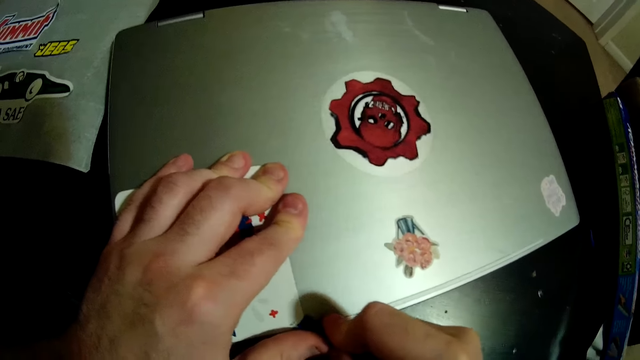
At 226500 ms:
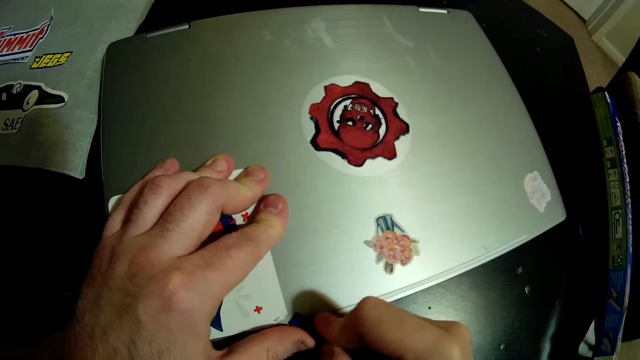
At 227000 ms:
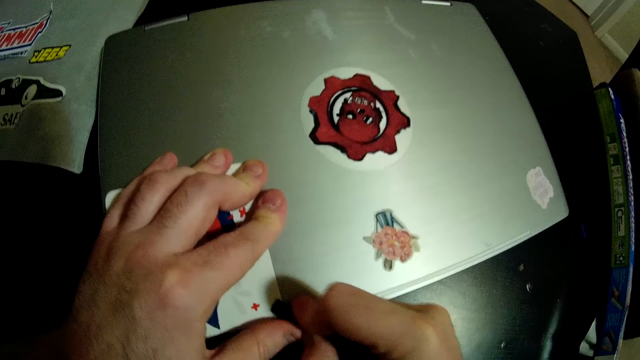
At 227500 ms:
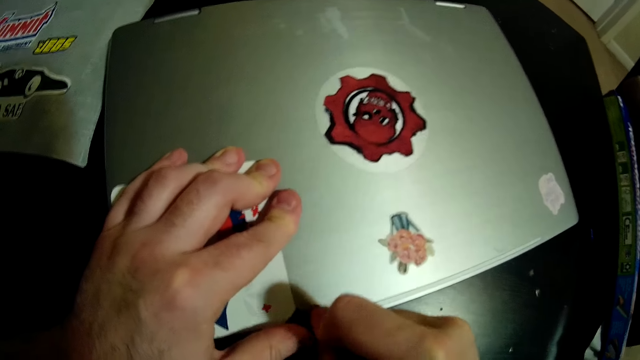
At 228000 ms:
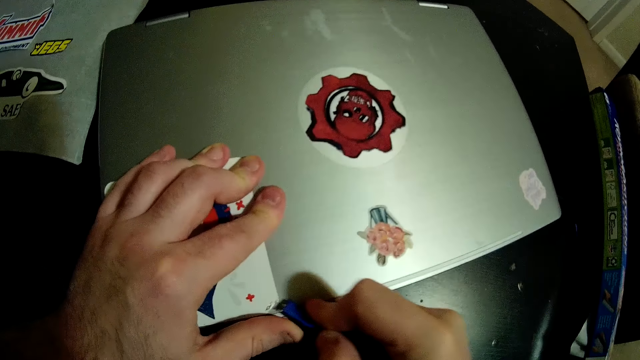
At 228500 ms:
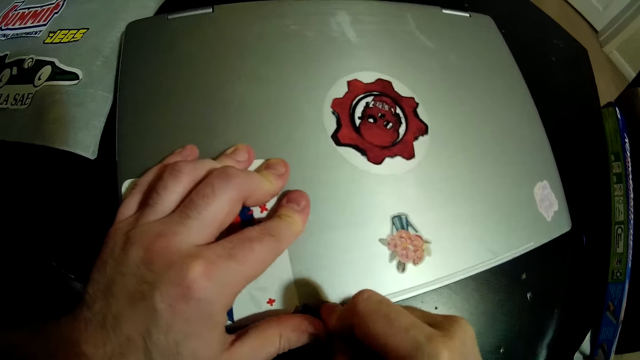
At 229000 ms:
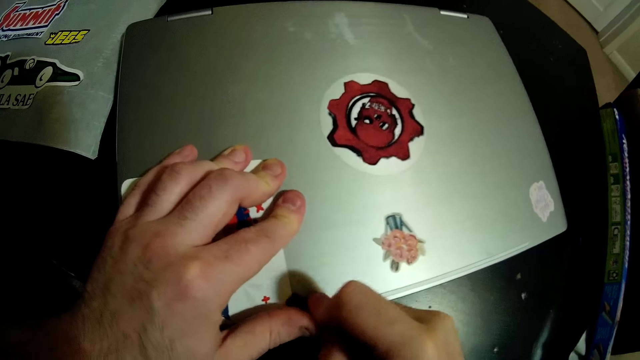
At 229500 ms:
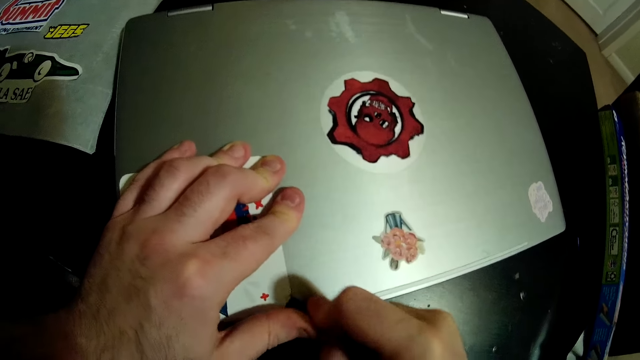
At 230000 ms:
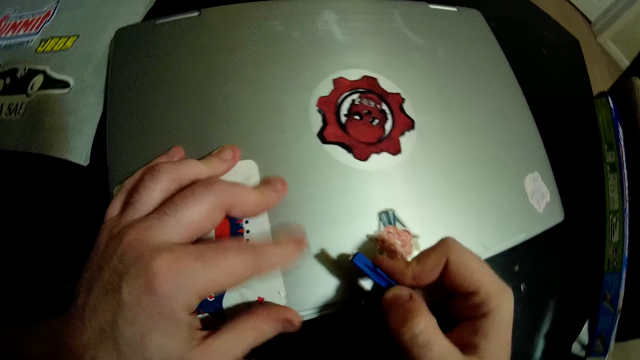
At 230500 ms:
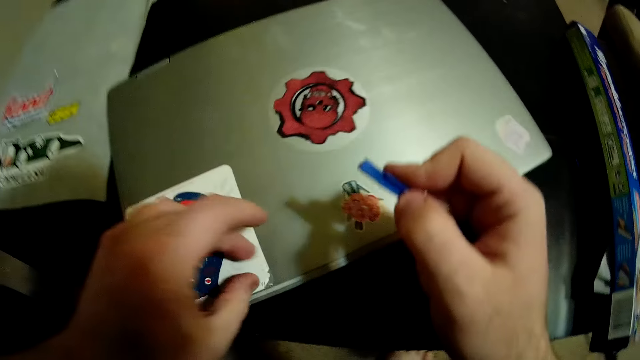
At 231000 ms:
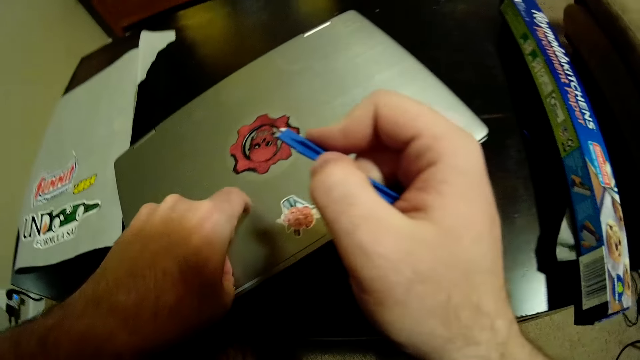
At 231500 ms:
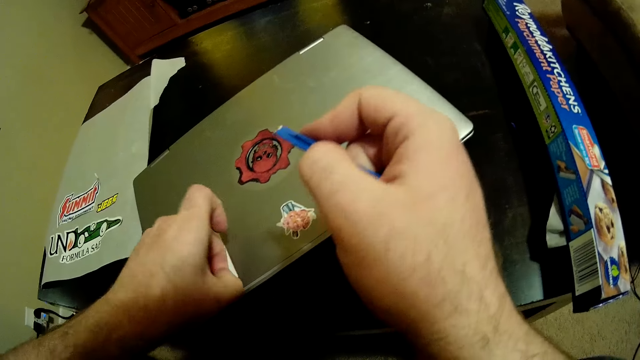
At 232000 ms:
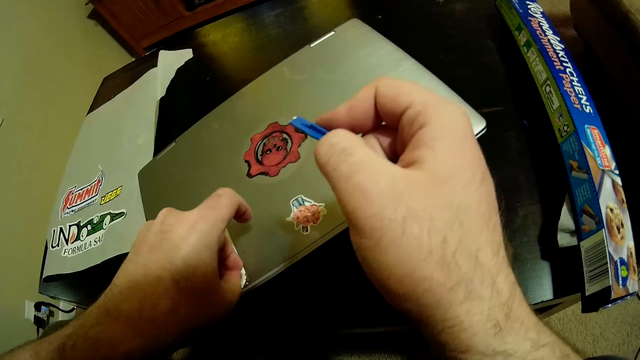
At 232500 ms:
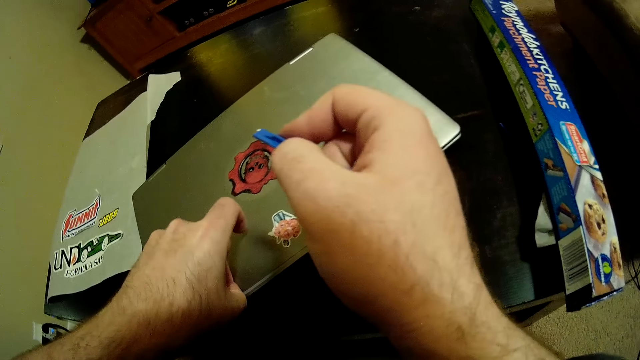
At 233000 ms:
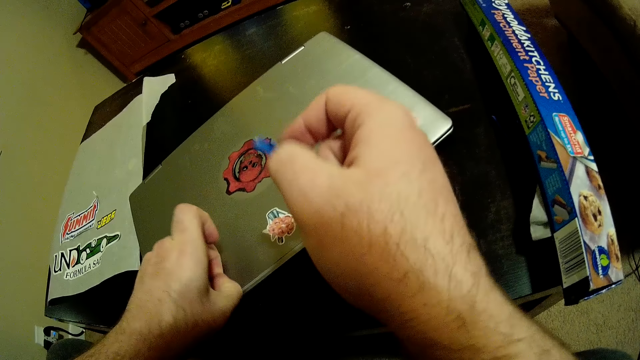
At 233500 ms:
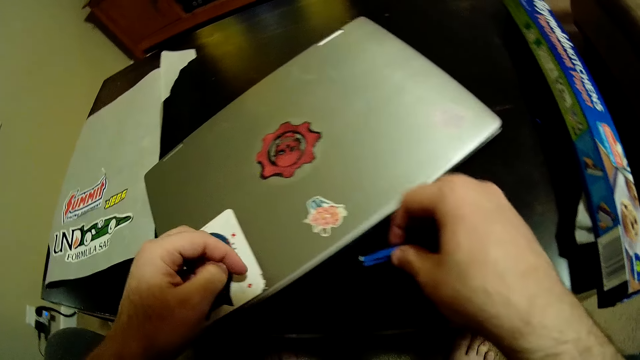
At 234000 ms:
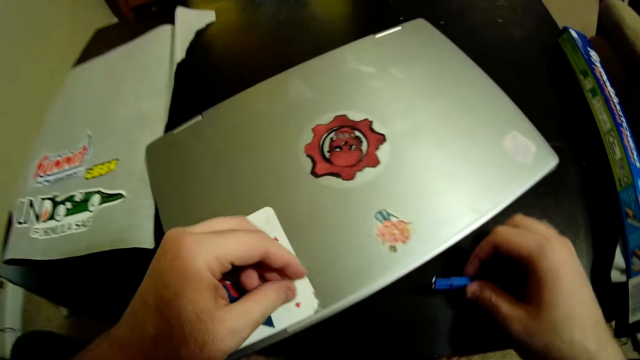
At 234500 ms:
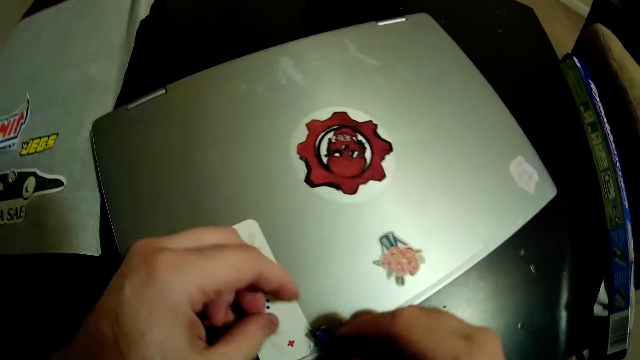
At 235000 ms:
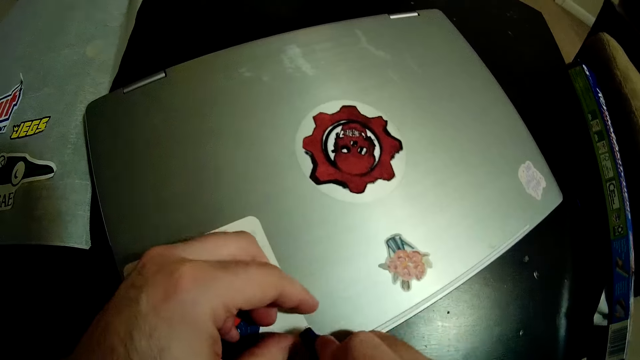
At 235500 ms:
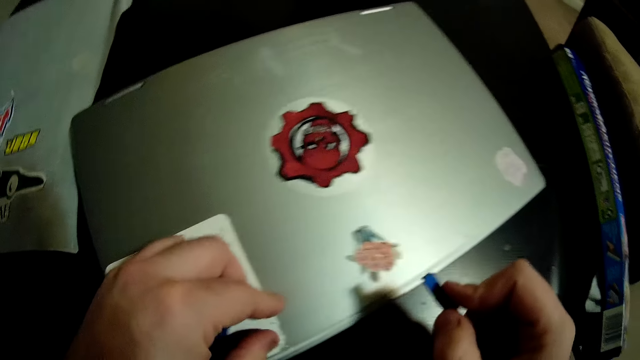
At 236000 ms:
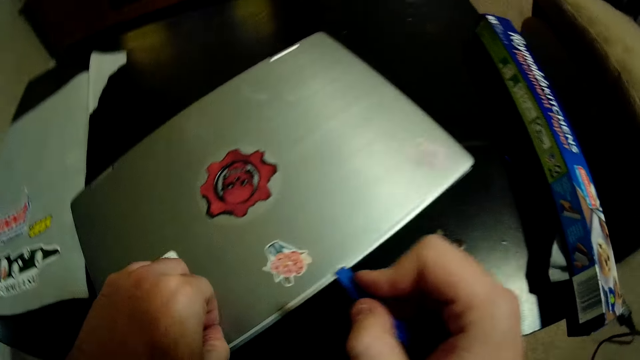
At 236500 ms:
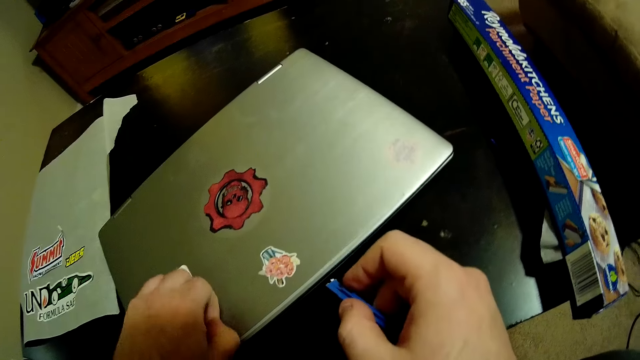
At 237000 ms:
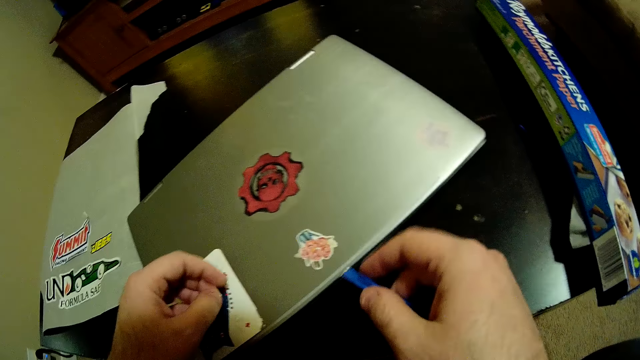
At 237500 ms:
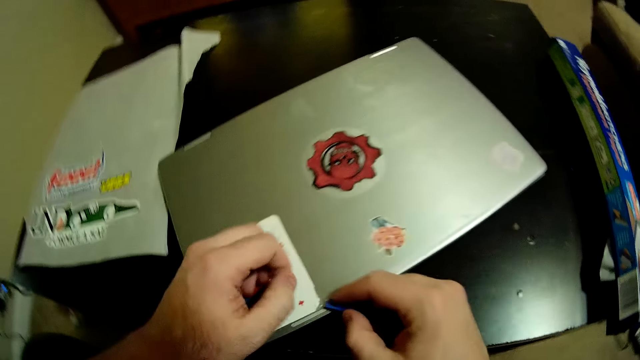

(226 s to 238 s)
The camera wearer peels the sticker on the laptop with his left hand. He puts the right hand on the table and peels the sticker by the plastic.

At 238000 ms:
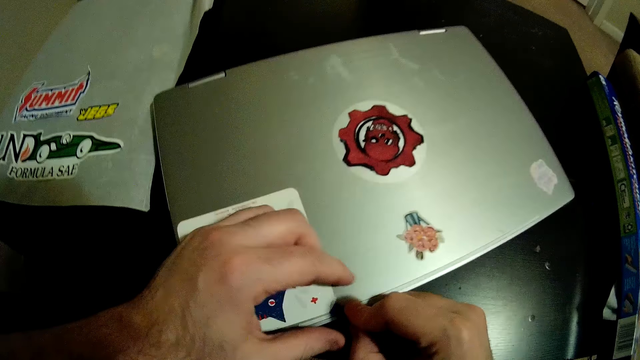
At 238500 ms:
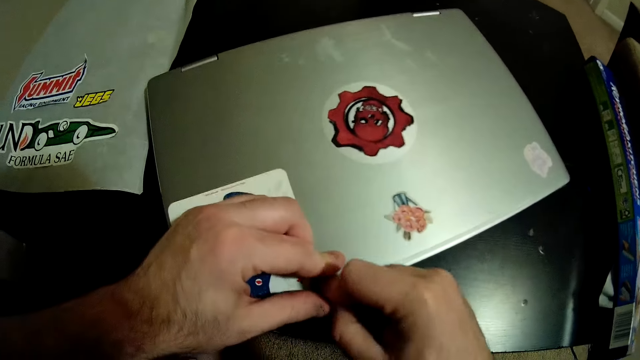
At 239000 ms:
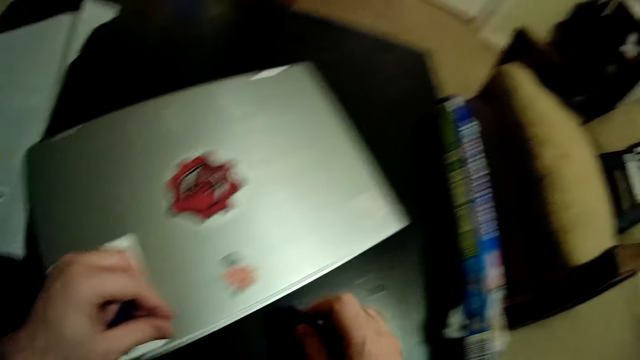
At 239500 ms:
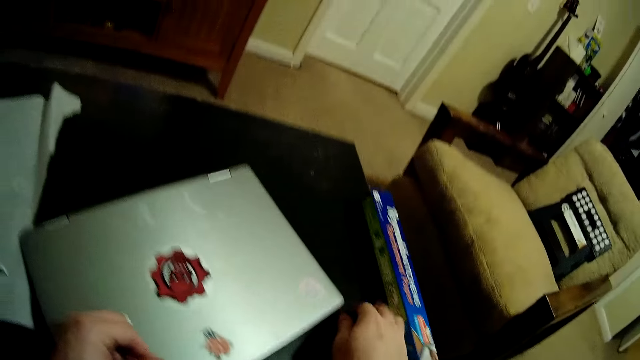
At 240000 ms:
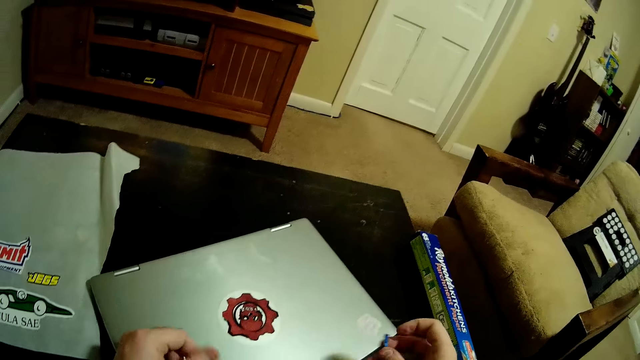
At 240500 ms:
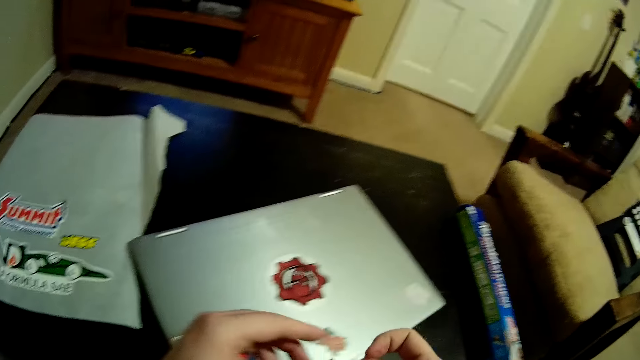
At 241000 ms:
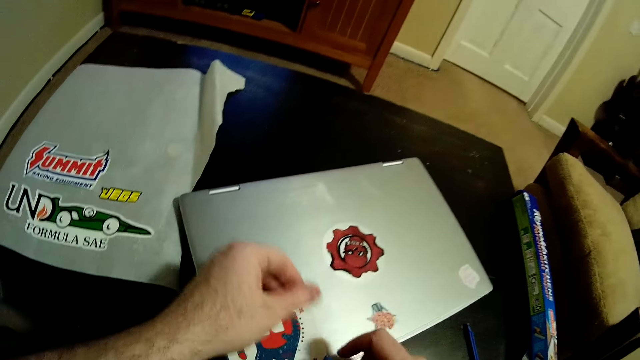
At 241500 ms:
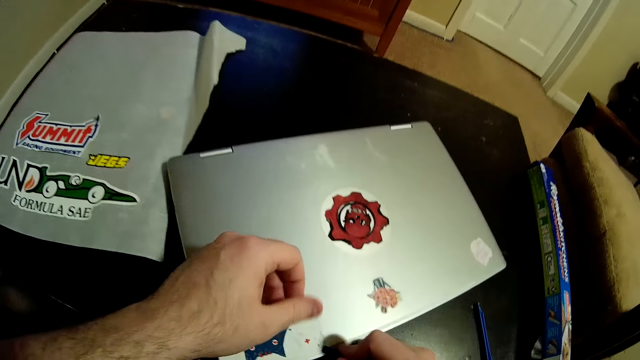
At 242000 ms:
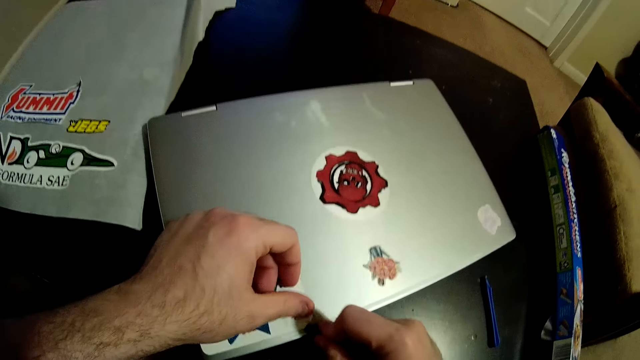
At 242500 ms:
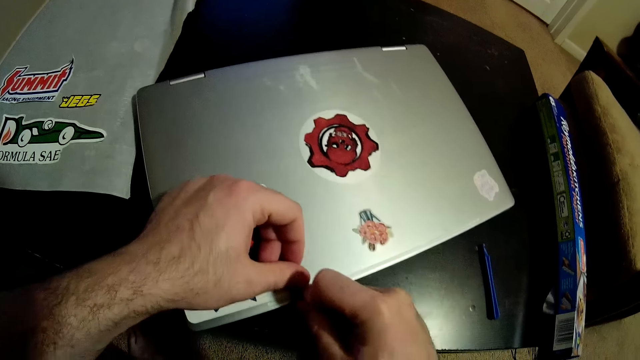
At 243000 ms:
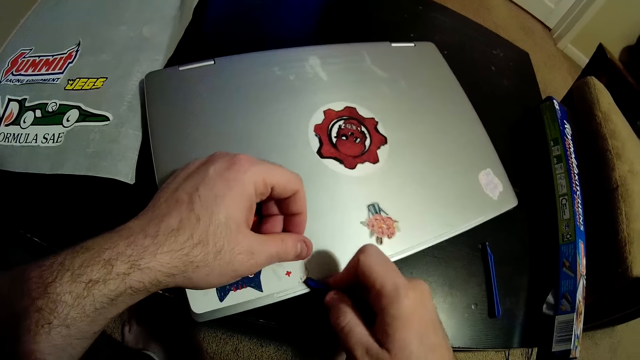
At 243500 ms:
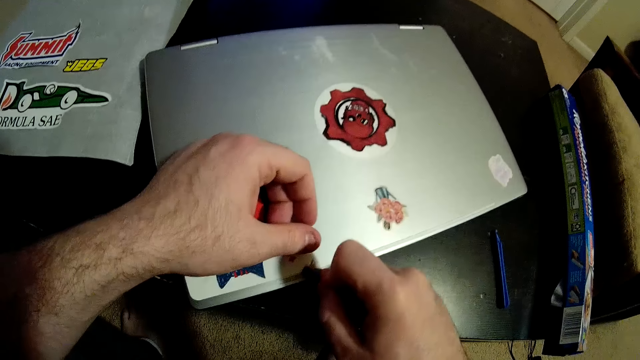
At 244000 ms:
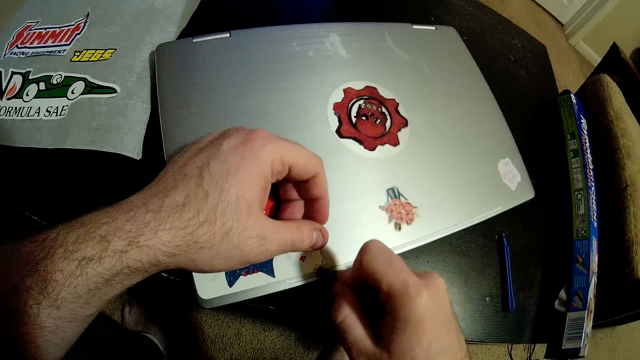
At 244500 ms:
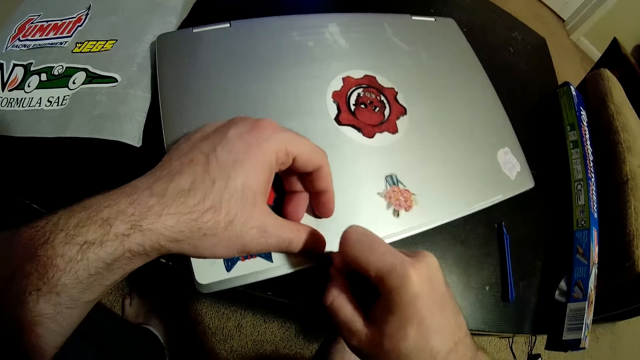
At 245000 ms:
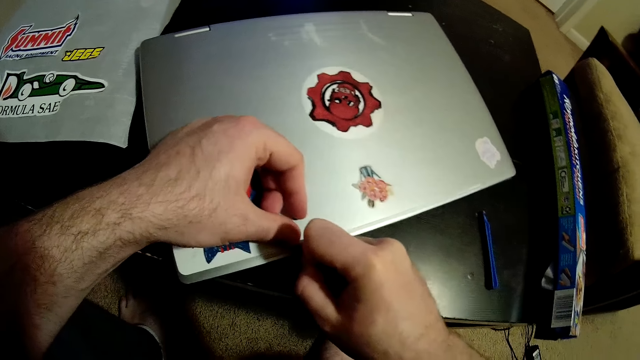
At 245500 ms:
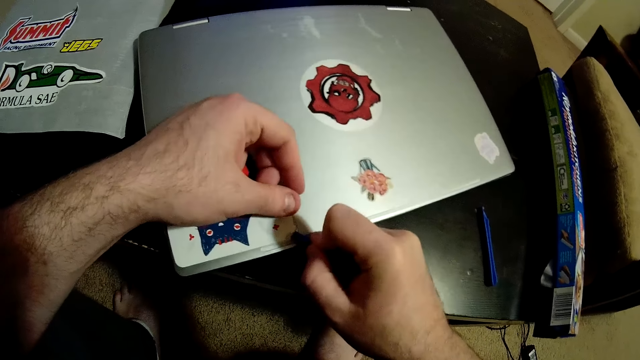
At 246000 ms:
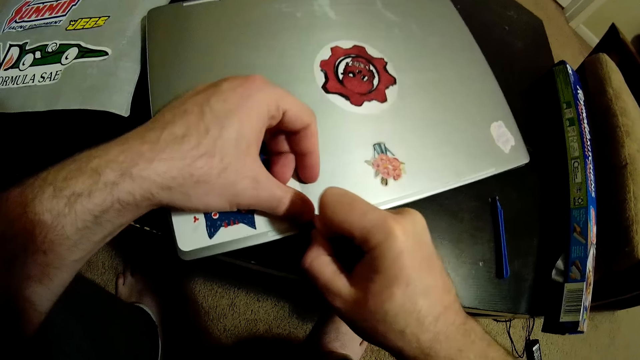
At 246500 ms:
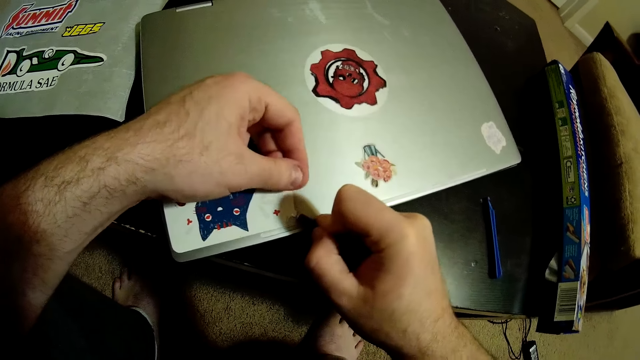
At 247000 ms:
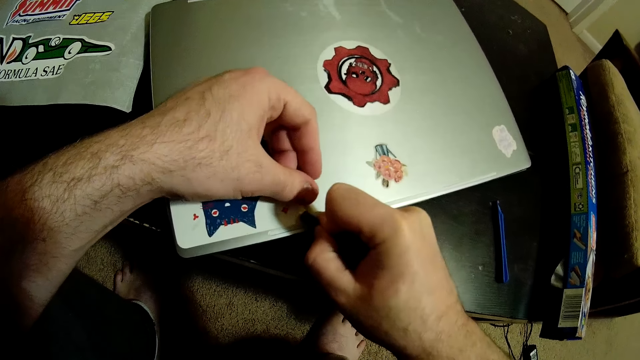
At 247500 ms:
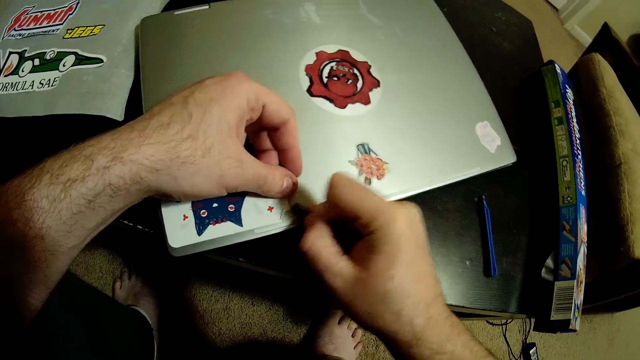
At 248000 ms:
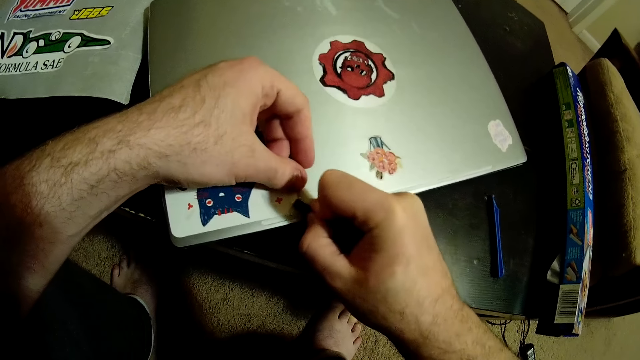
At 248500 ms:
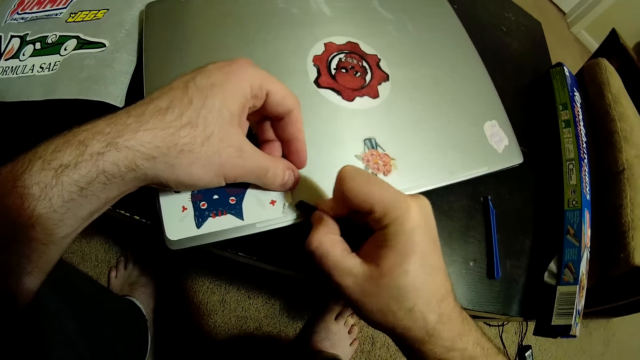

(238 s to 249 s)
The camera wearer drops the plastic on the table with his right hand. They pick up the plastic on the table with her right hand. They hold the plastic with both hands. They touch the plastic on the right hand. They peel a sticker on a laptop with the plastic in his right hand.
